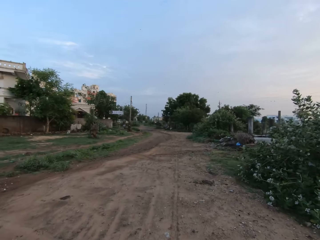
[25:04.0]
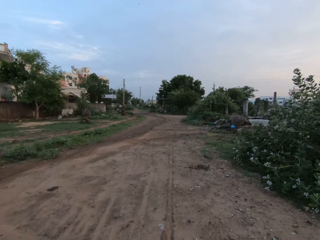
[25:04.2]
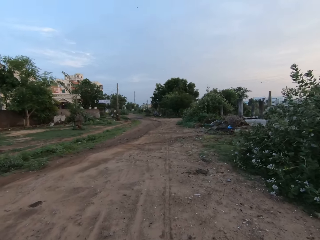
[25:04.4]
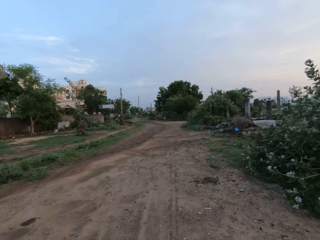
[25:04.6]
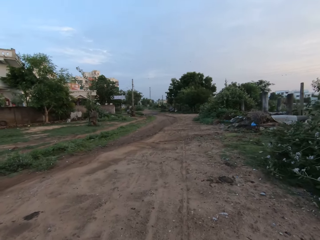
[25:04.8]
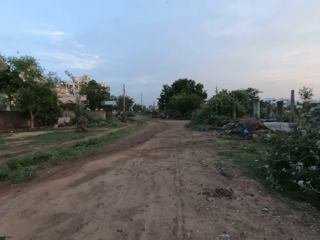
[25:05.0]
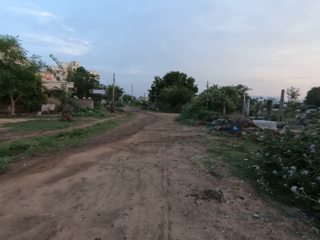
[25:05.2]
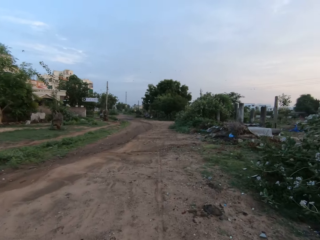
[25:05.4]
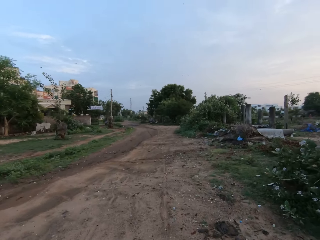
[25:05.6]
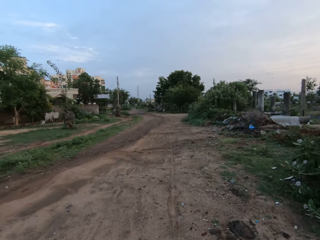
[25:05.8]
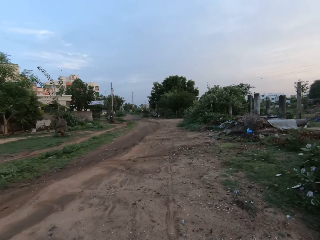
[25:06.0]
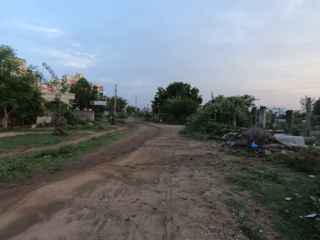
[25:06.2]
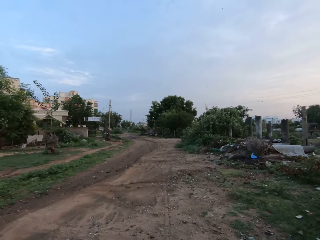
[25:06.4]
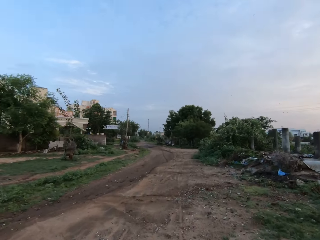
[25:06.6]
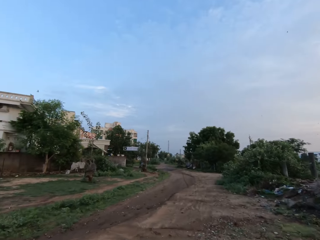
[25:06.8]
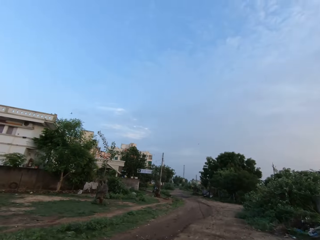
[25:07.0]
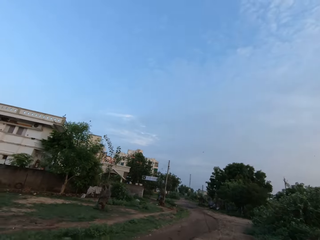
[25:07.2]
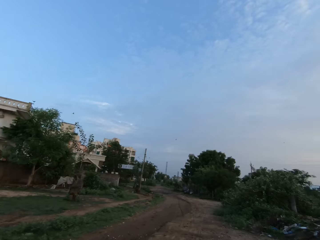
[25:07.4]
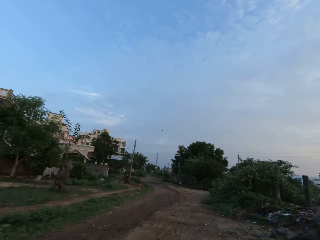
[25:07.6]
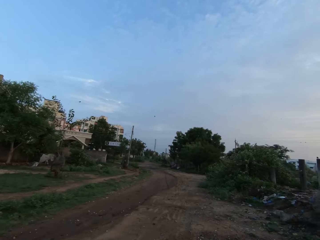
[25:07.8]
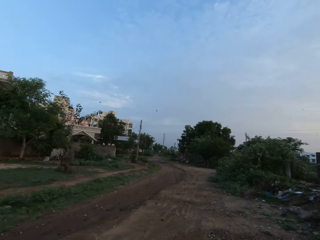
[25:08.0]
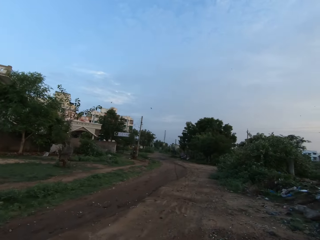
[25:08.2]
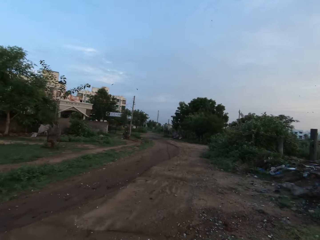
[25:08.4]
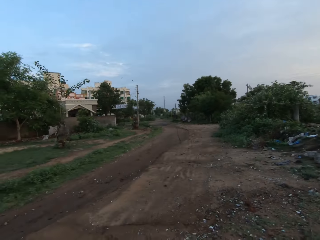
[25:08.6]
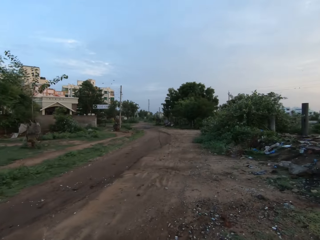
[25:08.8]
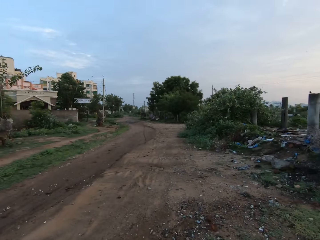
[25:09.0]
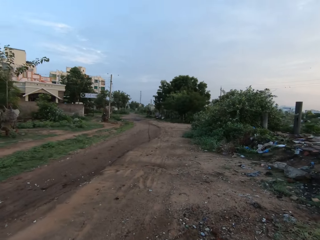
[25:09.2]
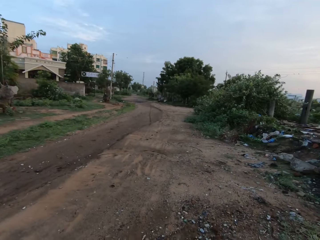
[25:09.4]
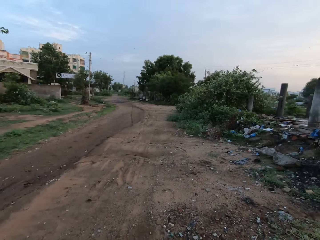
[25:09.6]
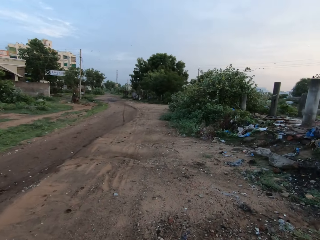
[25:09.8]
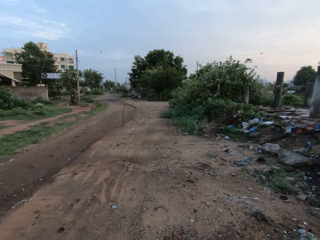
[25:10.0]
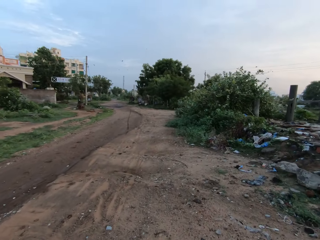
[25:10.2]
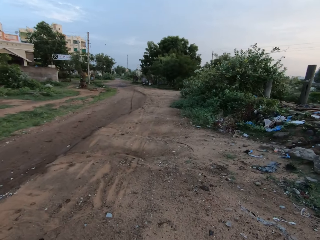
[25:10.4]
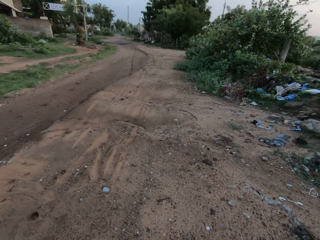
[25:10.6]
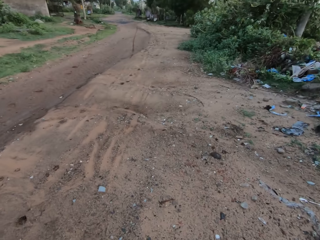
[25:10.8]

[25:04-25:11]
A person talks to the camera wearer.

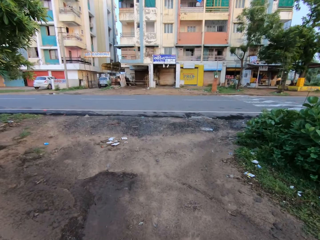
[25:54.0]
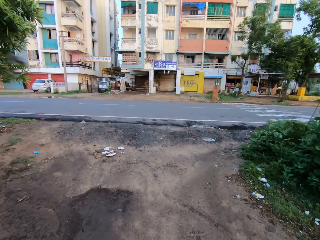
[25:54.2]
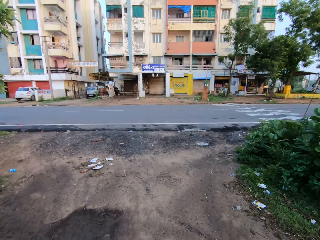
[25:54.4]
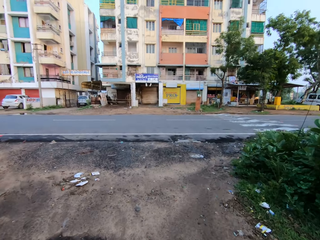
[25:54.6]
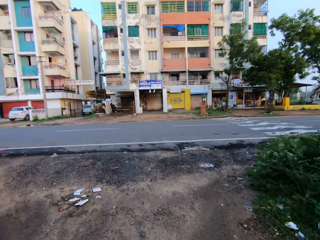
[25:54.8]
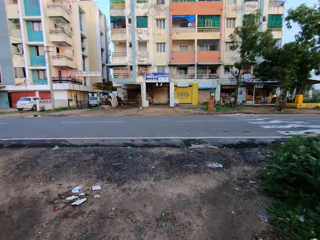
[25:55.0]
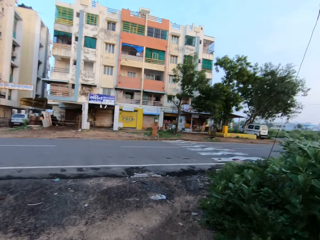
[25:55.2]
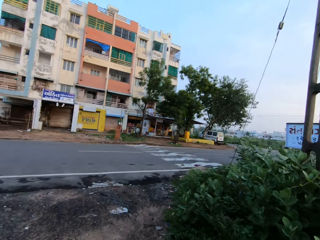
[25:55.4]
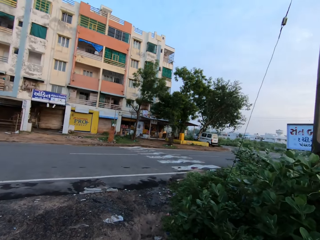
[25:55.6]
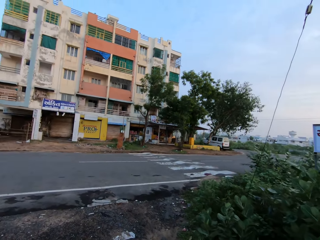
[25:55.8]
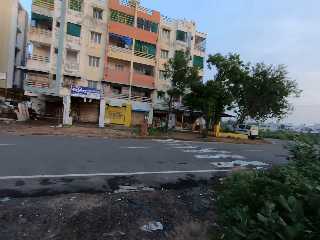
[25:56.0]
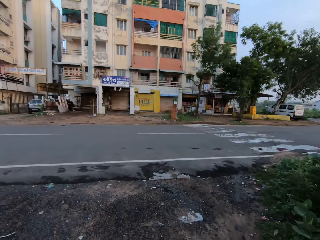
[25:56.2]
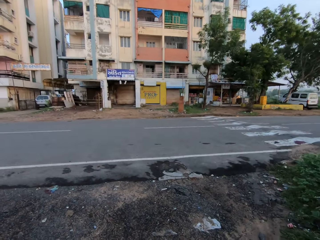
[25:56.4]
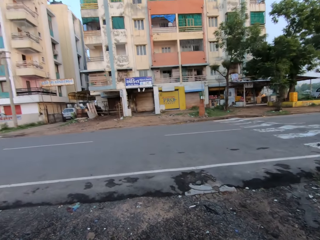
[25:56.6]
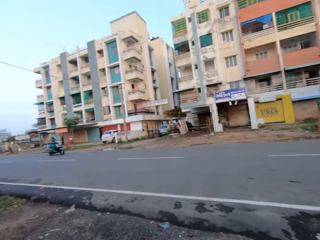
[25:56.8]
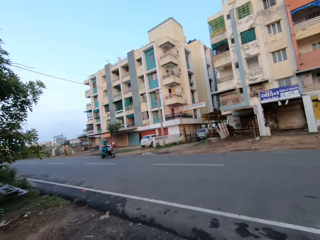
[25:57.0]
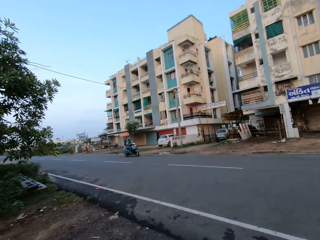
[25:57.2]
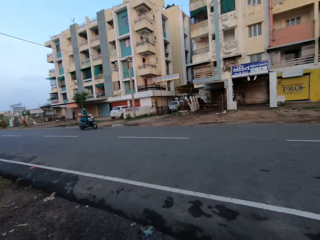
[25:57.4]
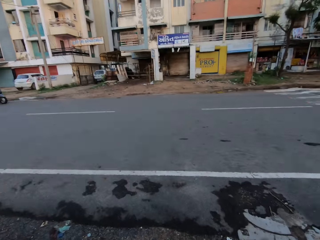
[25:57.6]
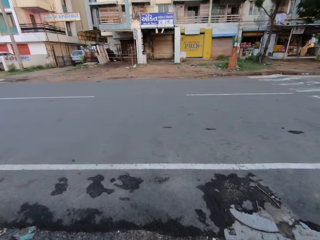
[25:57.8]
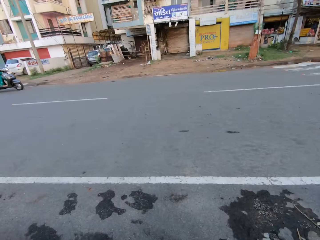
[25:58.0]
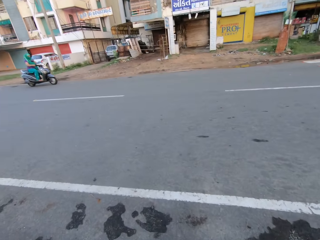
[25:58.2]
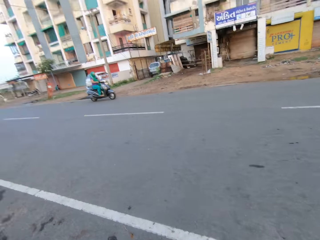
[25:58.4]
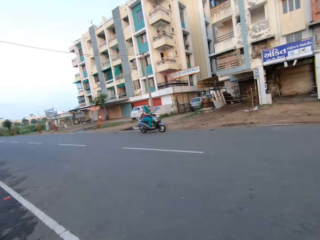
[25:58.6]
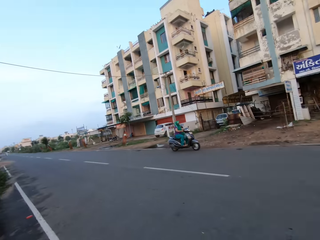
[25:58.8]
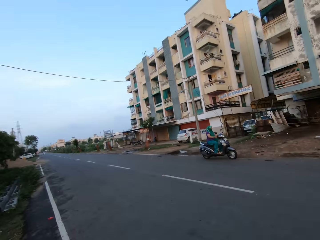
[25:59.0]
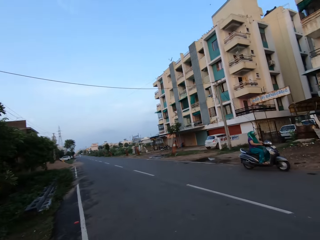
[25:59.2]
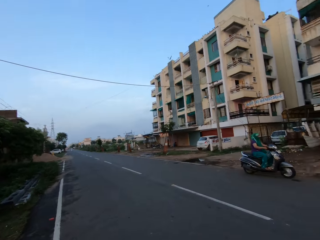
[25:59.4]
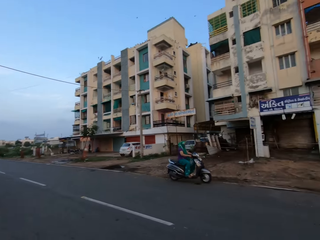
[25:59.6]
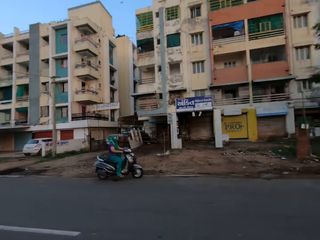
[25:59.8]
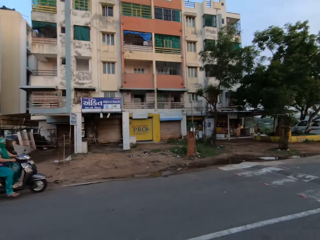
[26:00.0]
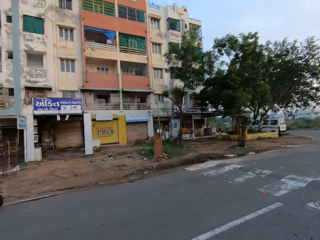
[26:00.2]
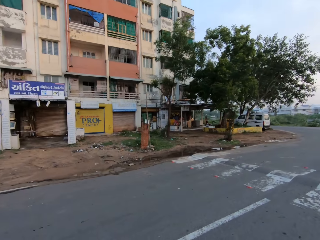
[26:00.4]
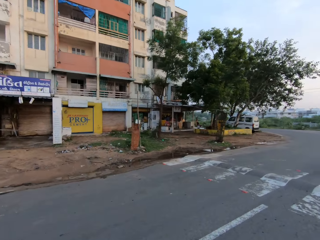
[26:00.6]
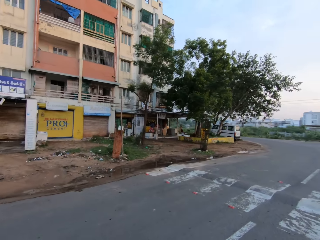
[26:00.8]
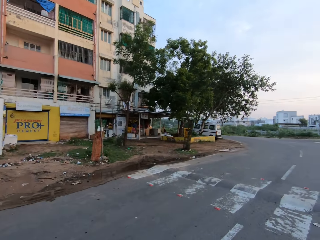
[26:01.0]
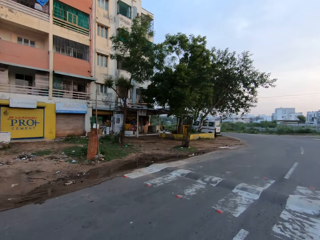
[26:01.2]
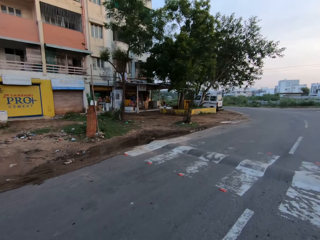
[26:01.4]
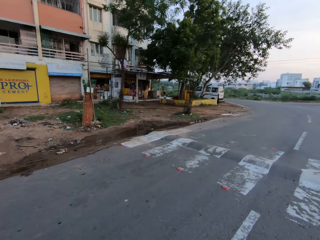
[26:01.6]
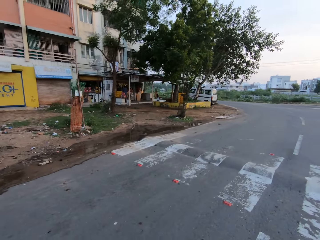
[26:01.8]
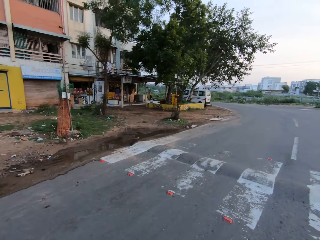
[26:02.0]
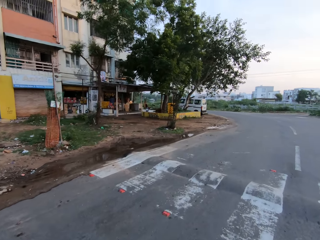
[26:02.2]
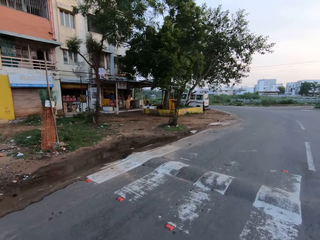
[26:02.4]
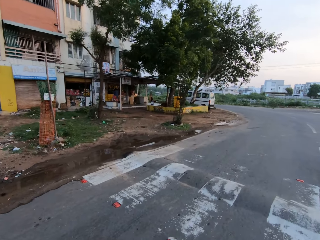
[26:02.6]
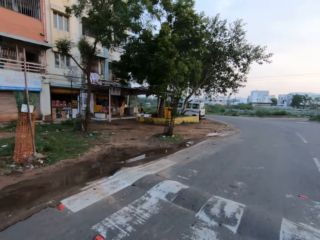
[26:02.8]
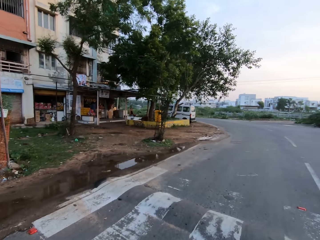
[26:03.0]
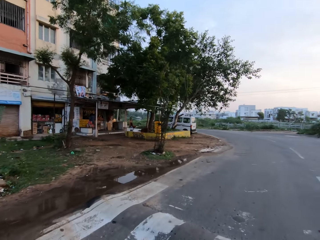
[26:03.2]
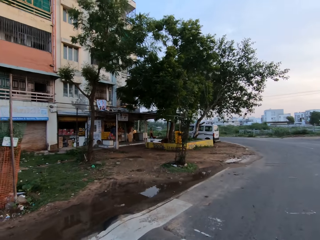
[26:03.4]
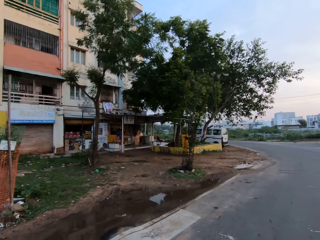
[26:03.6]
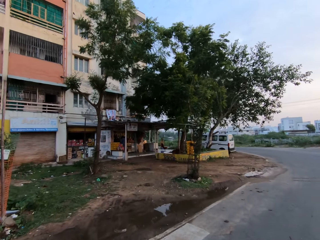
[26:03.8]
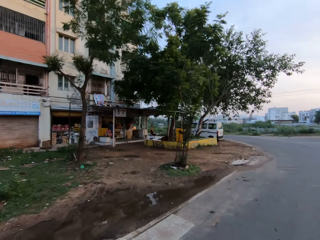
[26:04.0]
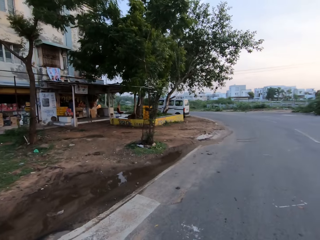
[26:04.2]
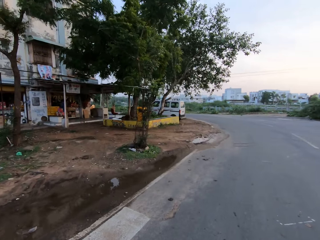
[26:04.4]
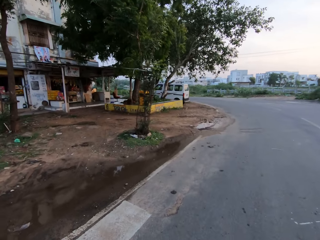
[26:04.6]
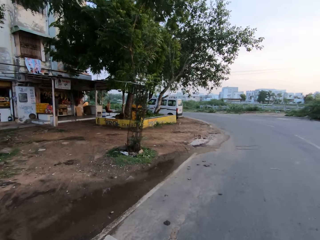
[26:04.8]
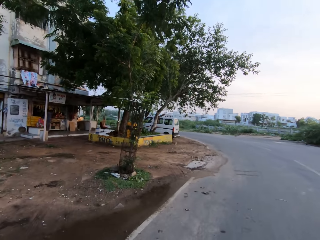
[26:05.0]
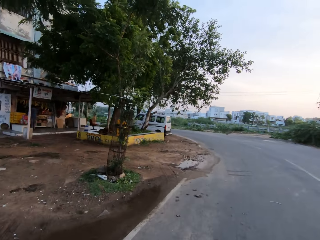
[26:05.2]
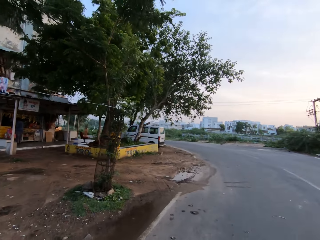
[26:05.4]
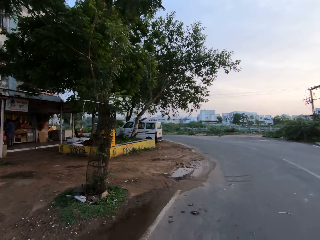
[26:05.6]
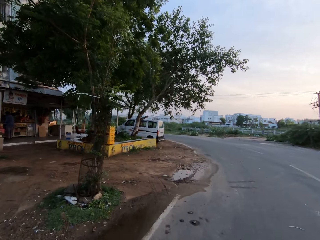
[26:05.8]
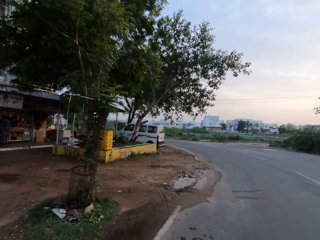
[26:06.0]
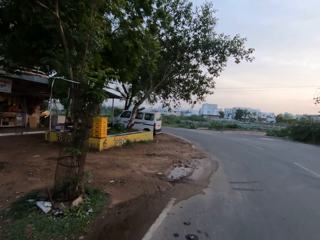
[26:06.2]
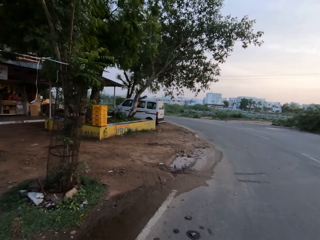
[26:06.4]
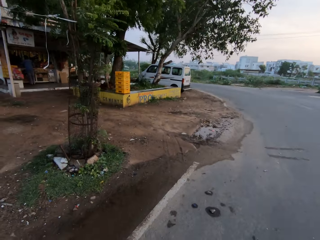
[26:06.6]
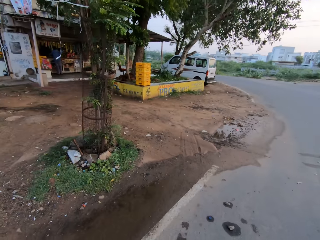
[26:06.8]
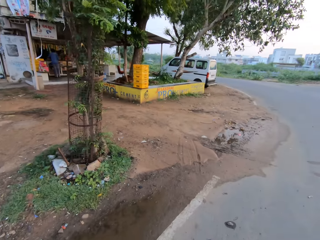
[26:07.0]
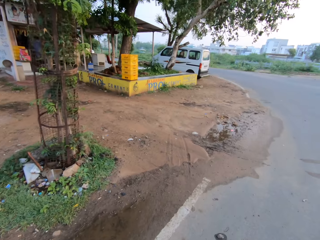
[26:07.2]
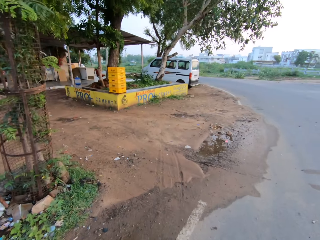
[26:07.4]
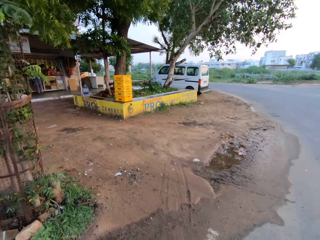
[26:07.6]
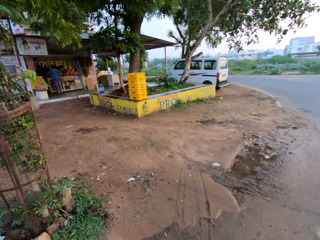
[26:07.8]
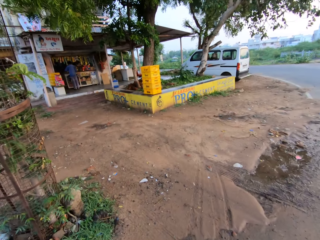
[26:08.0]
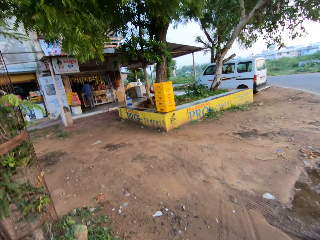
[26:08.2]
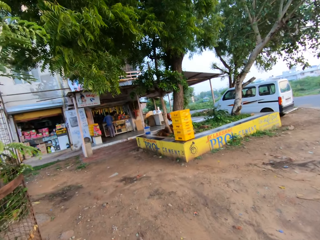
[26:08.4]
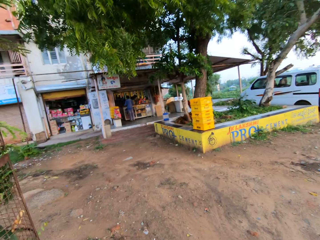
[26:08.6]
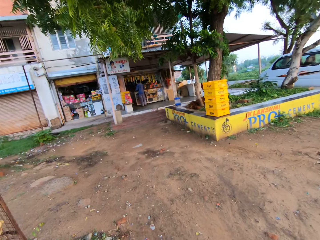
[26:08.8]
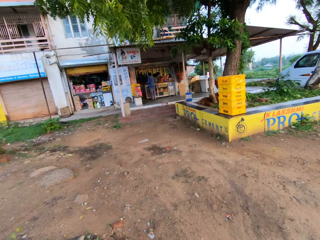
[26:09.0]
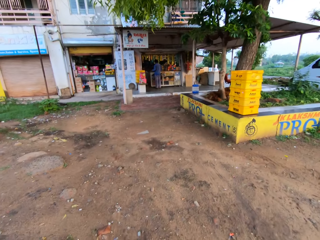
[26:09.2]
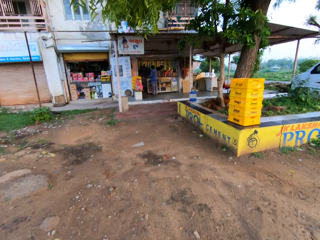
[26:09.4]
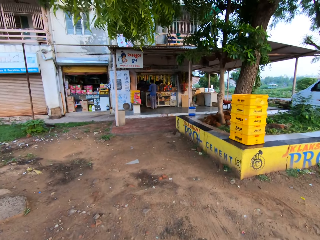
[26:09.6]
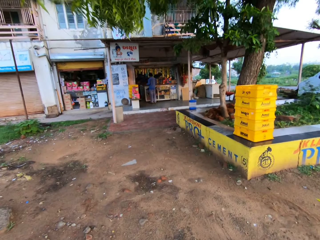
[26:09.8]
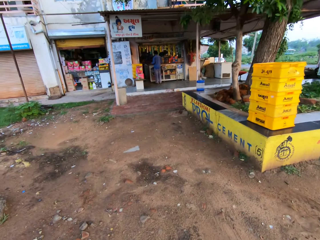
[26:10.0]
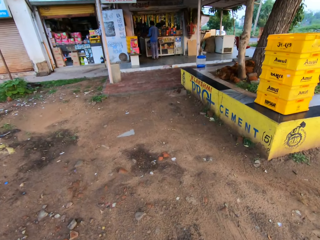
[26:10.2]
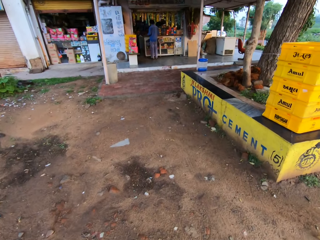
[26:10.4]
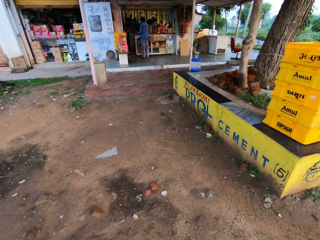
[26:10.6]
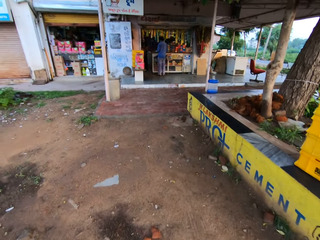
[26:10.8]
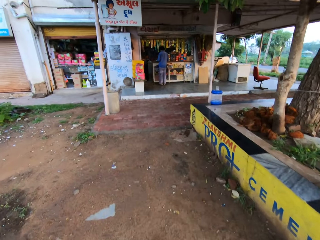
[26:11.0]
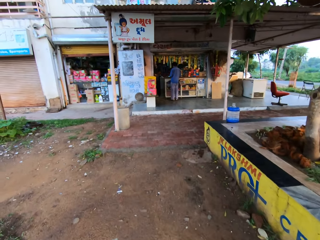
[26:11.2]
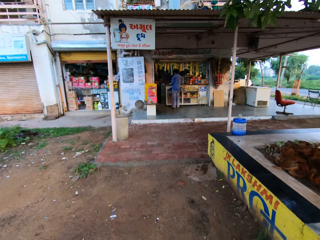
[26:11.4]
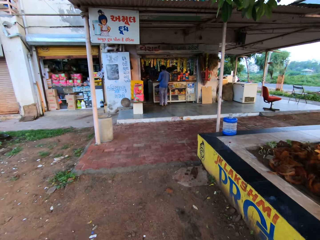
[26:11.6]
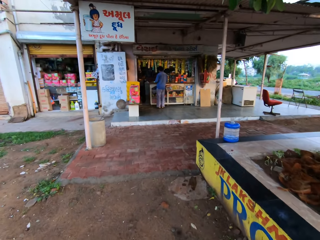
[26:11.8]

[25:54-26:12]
The camera wearer looks around. They cross a road. They walk towards a store.
